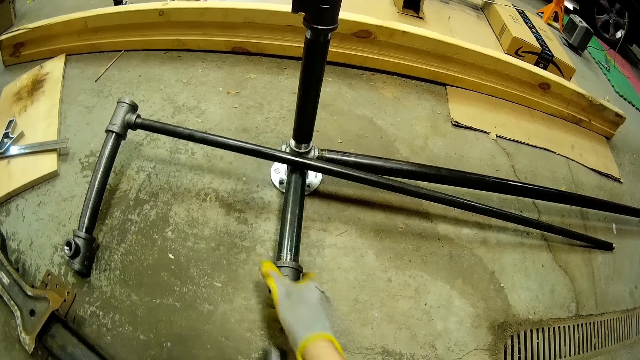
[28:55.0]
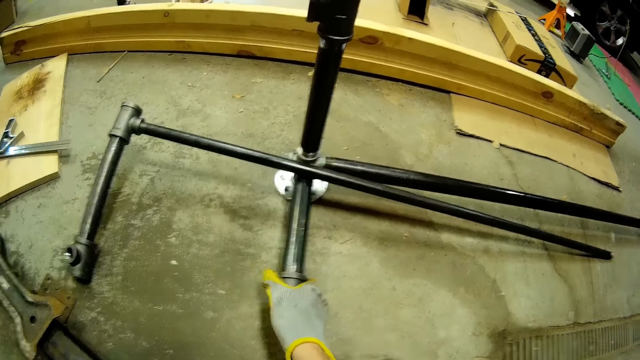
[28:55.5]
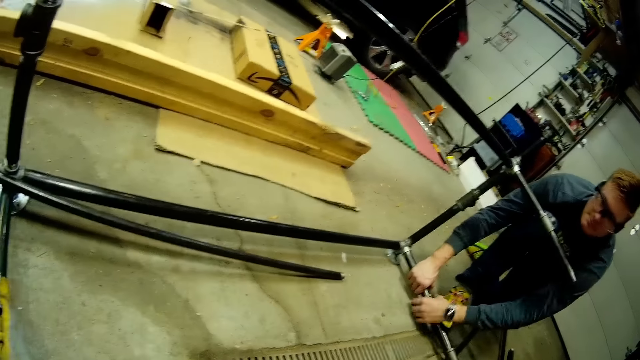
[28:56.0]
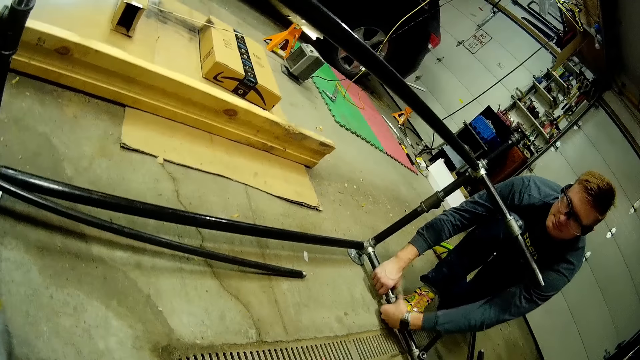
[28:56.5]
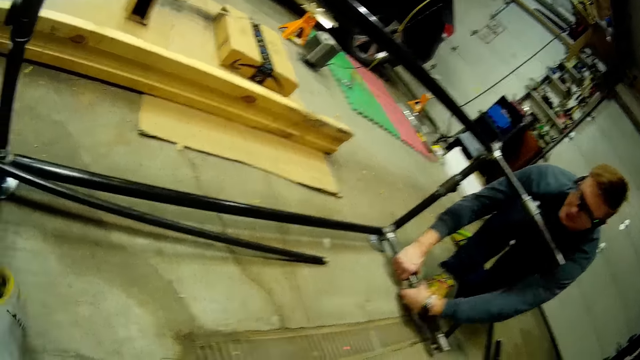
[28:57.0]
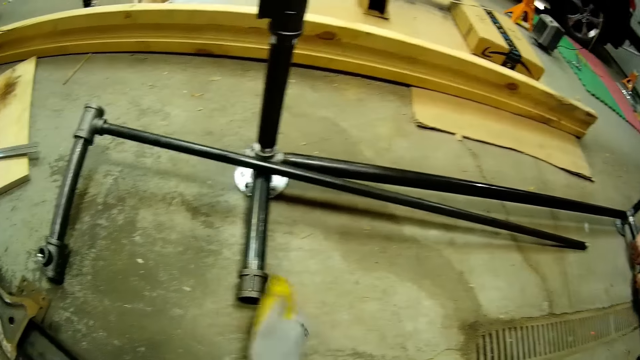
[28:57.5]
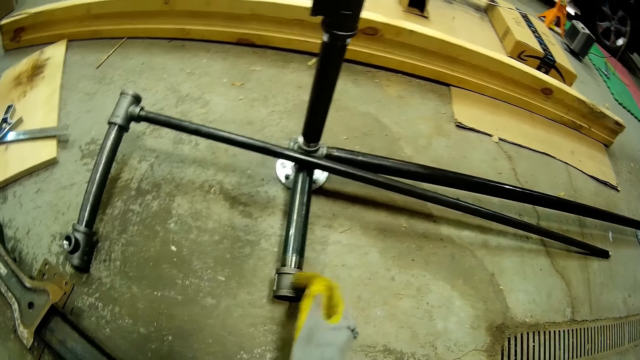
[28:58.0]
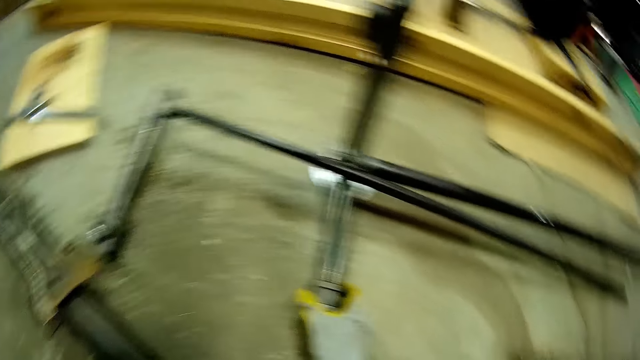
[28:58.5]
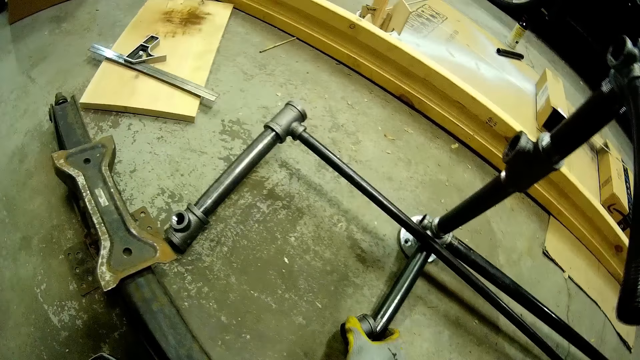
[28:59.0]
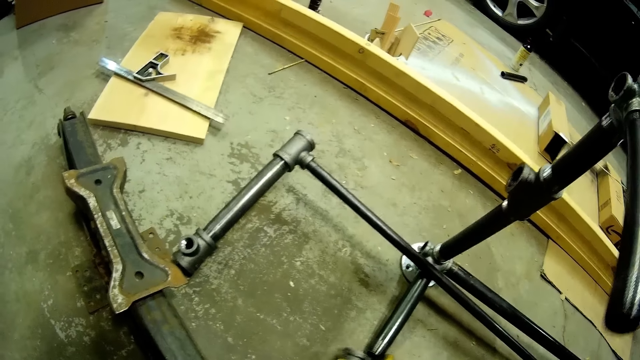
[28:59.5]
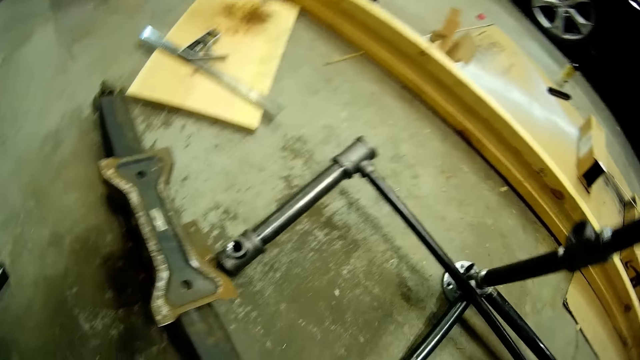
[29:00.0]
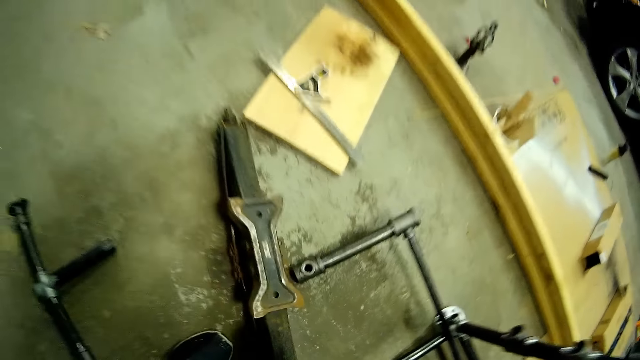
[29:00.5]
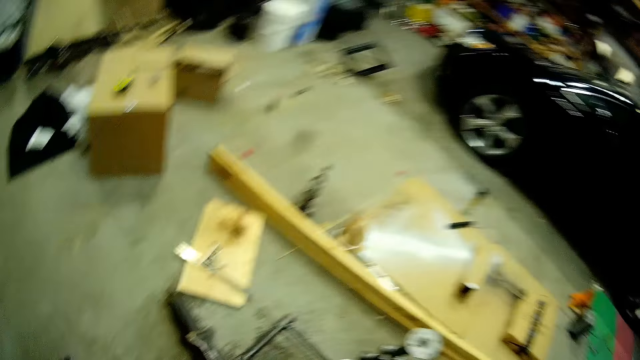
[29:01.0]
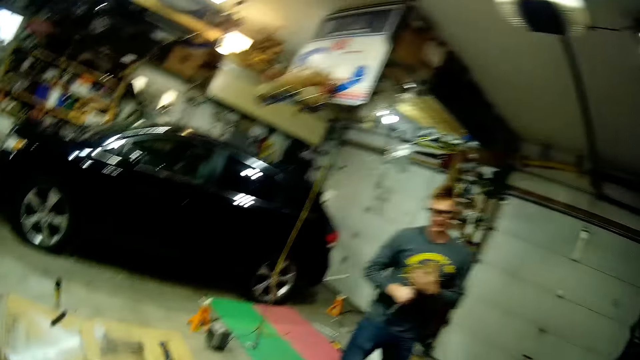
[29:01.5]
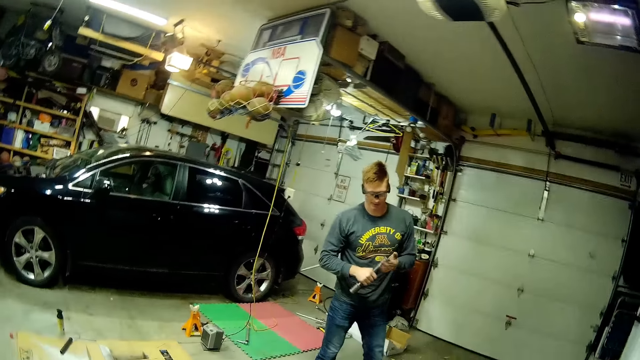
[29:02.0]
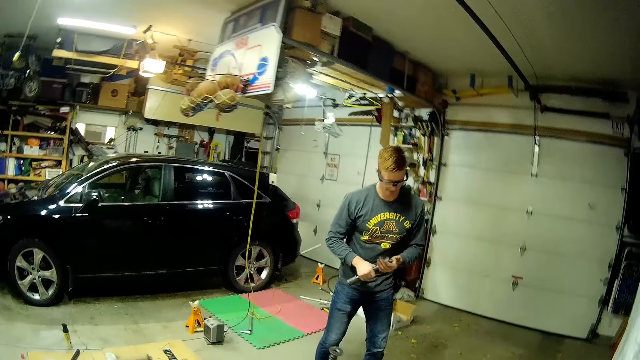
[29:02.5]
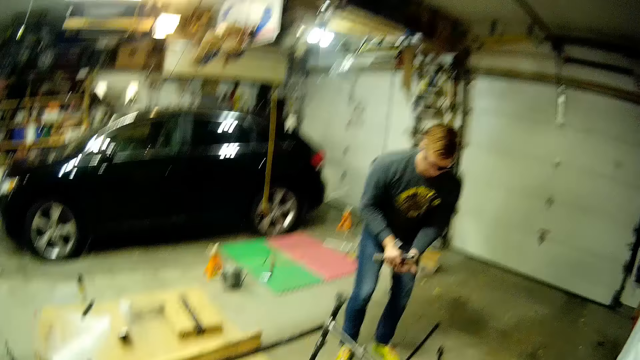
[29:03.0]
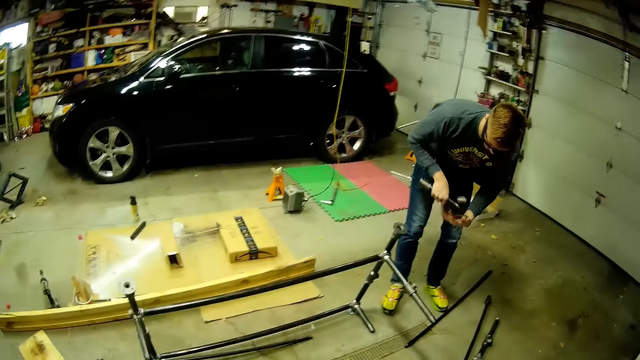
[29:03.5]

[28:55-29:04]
The camera wearer speaks to a person. The person unfastens the metal tube. The camera wearer unfastens the tube clamp. They get up from the floor and turn around. The person converses with the camera wearer.

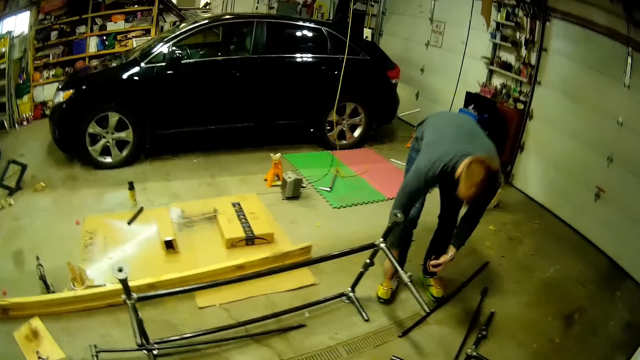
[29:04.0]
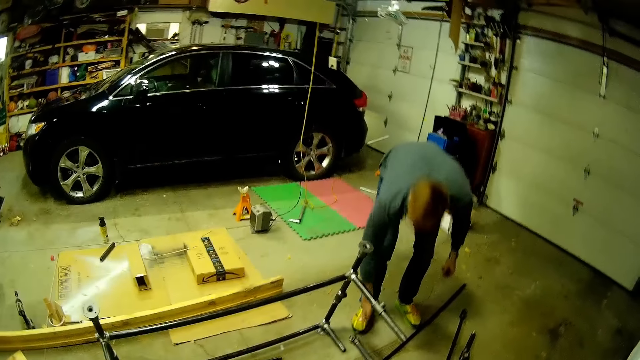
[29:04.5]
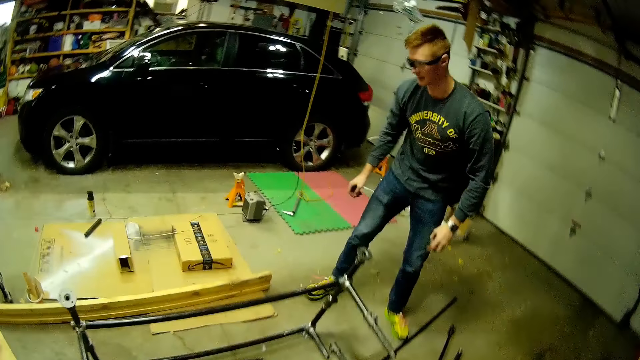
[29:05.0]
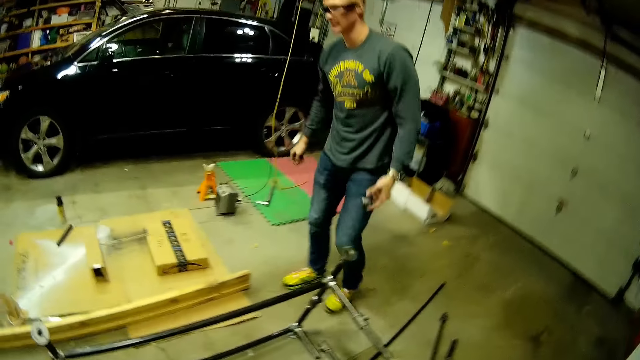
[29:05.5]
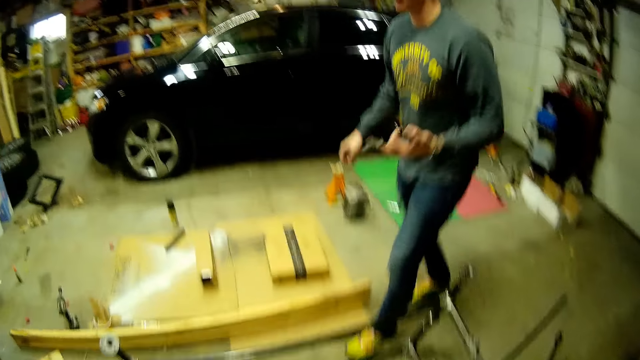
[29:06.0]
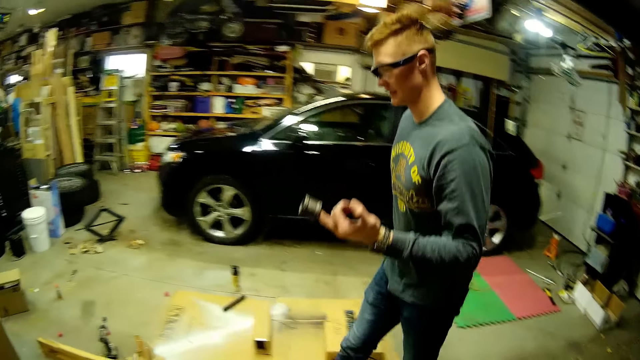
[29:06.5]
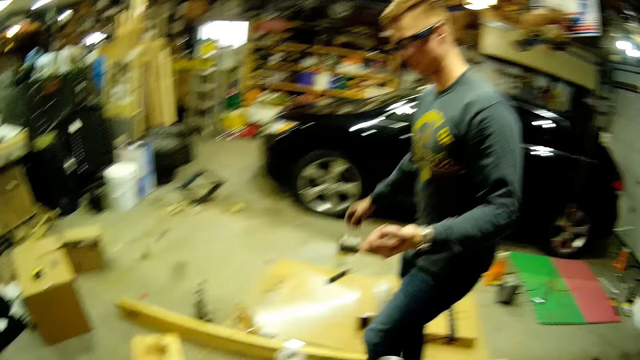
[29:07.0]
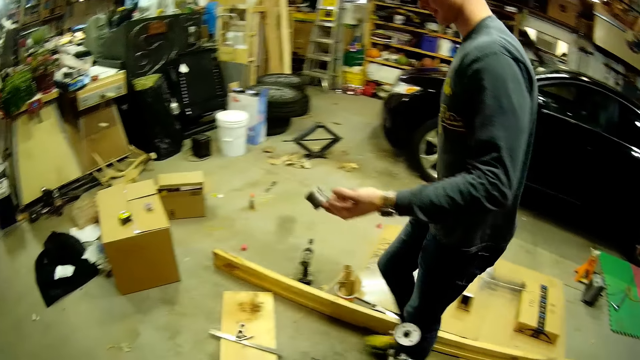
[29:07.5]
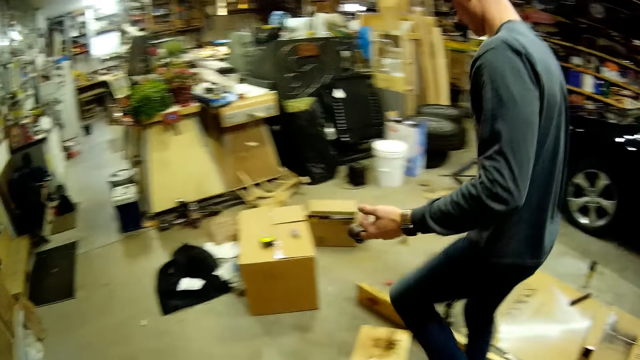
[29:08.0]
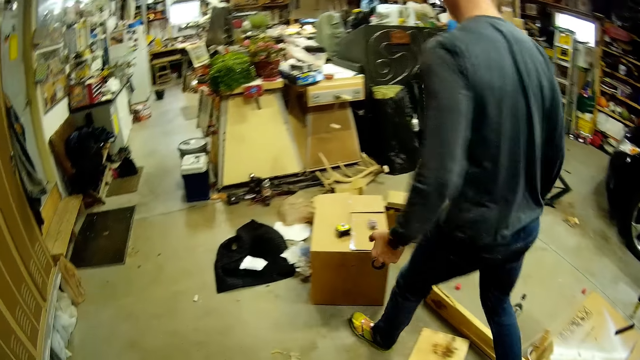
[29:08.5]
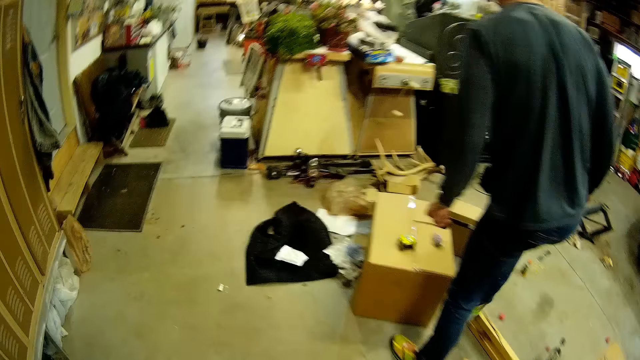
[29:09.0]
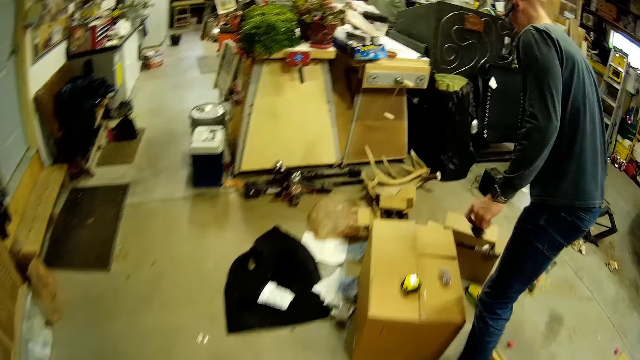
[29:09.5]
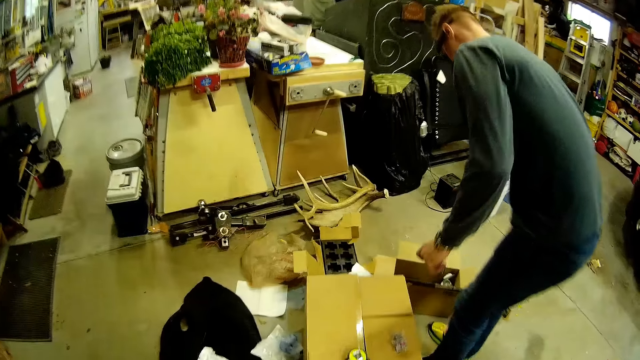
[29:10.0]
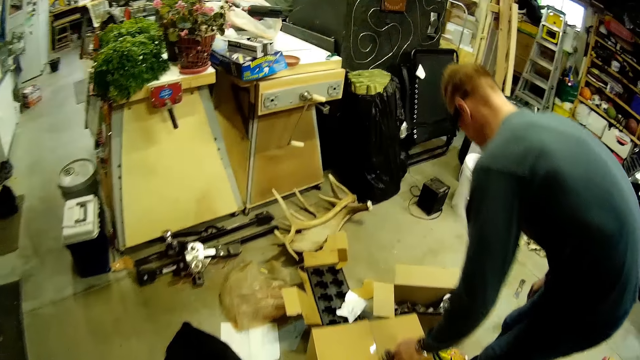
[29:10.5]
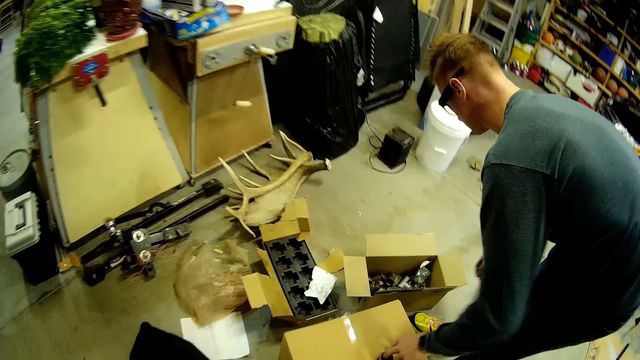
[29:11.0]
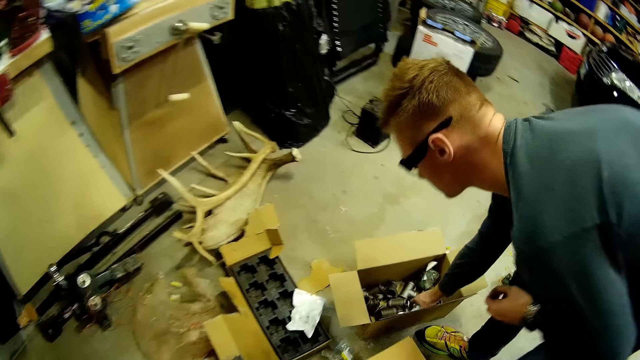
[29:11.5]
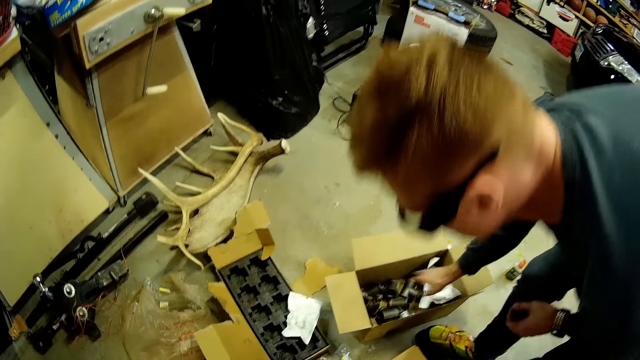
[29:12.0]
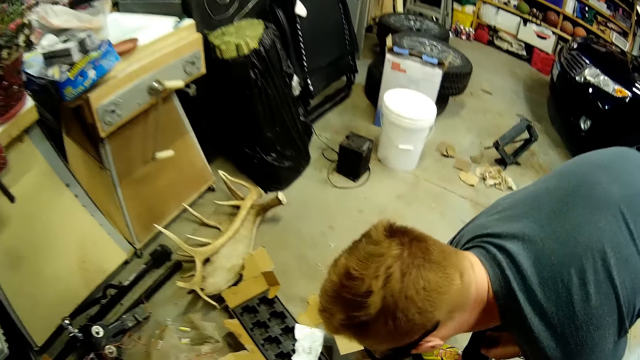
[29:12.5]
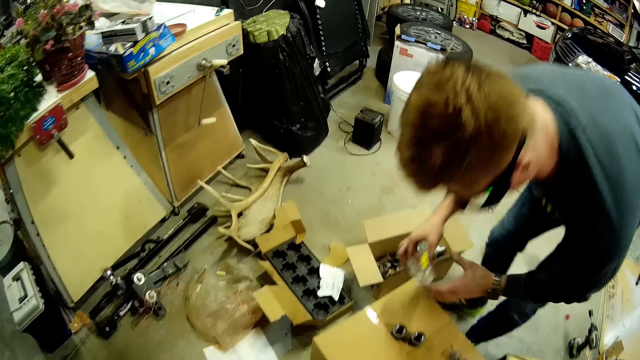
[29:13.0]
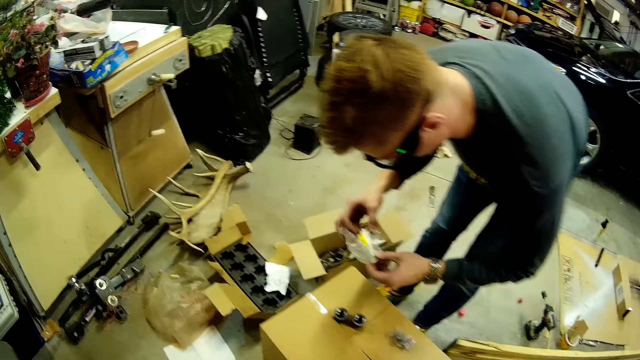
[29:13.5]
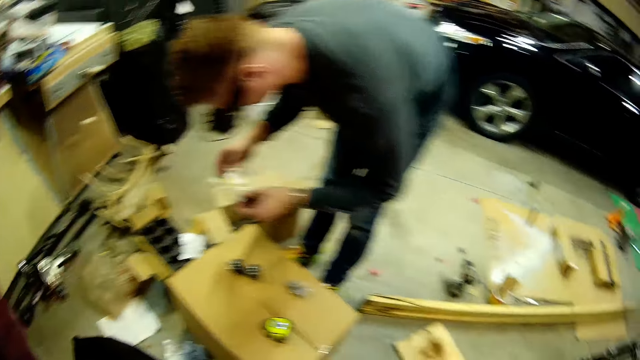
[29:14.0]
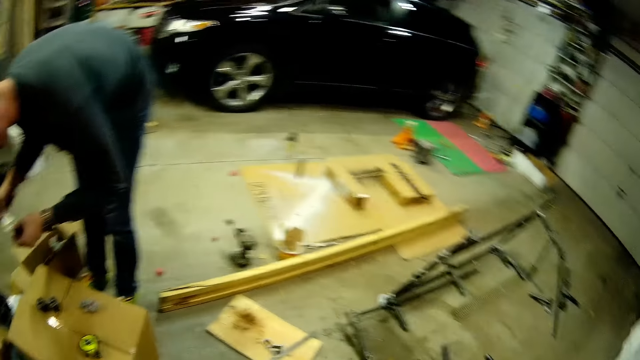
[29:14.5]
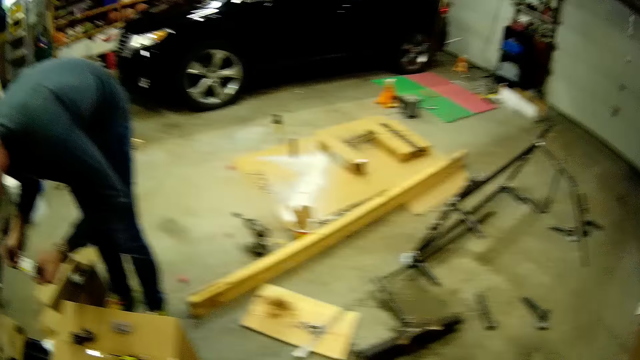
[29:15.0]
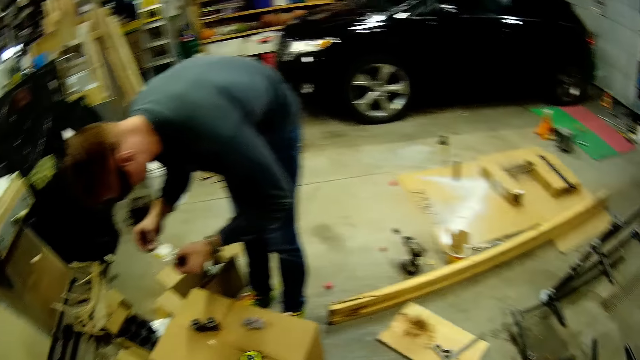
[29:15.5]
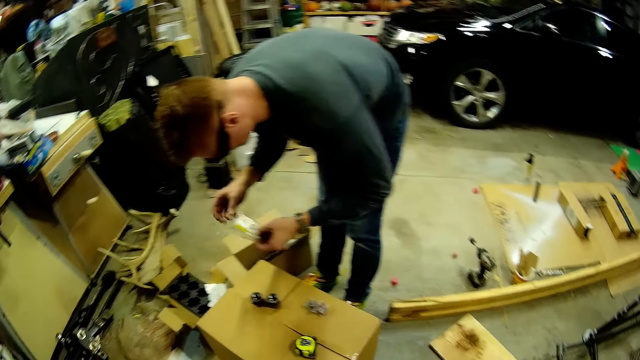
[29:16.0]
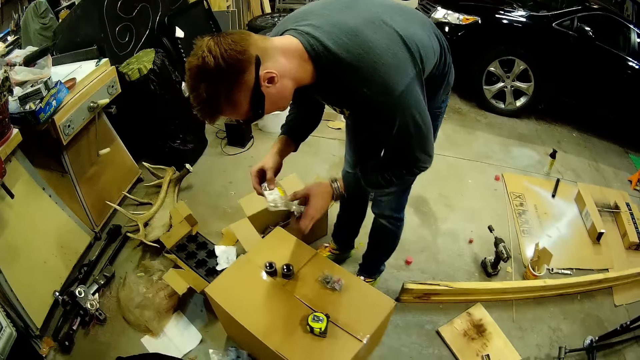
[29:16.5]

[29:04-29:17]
A man drops the metal tube on the floor. He moves around the workshop. He holds a piece of the dismantled metal stand in his left hand. He talks to the camera wearer. He moves around. He drops the piece of the dismantled metal stand on a carton box. He checks the open carton box with his right hand. He picks up a paper. He picks up a small plastic pack on the floor with his right hand. He holds the small plastic pack with both hands. The camera wearer looks around and speaks to the man.
